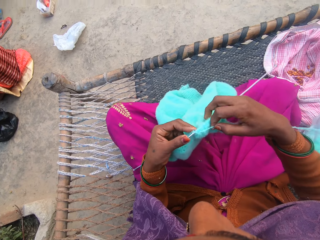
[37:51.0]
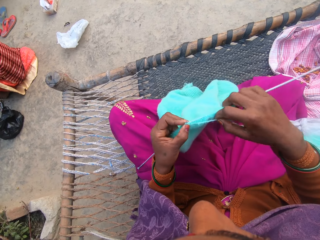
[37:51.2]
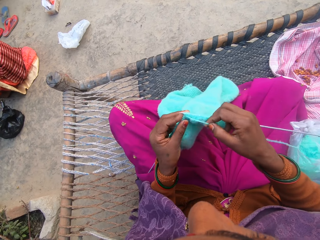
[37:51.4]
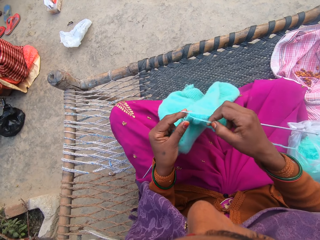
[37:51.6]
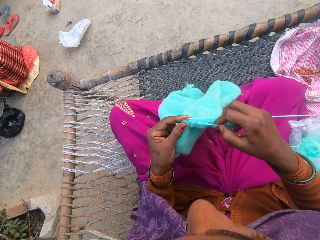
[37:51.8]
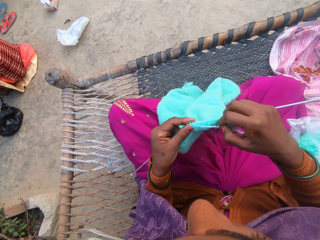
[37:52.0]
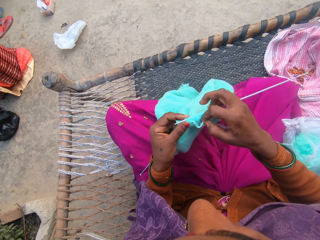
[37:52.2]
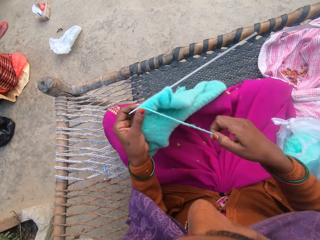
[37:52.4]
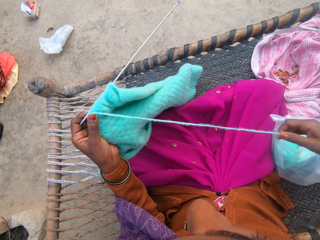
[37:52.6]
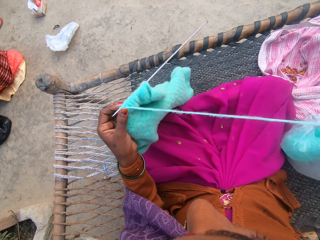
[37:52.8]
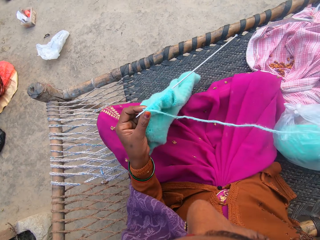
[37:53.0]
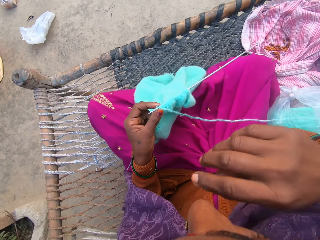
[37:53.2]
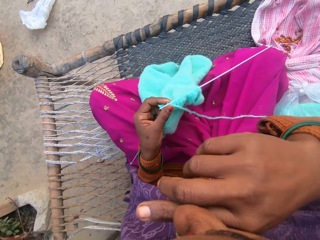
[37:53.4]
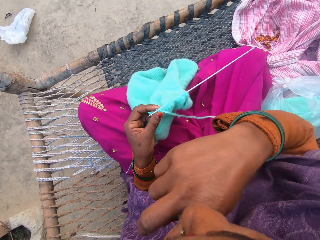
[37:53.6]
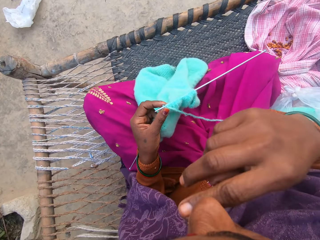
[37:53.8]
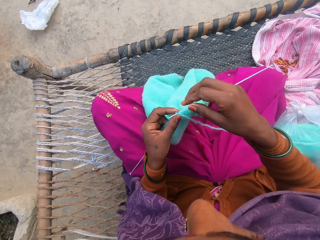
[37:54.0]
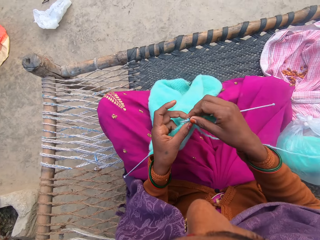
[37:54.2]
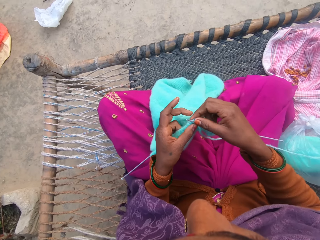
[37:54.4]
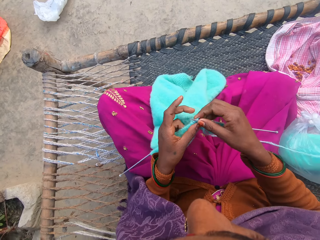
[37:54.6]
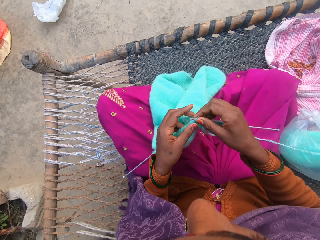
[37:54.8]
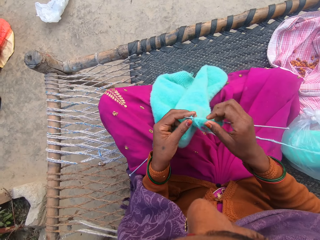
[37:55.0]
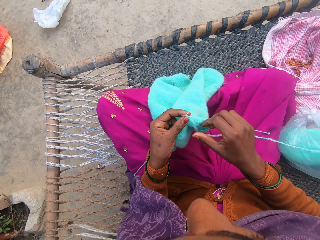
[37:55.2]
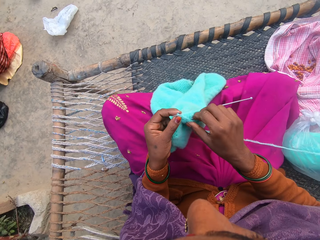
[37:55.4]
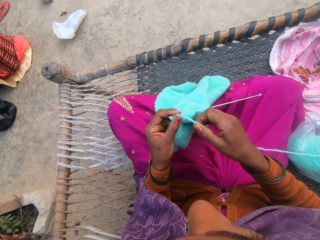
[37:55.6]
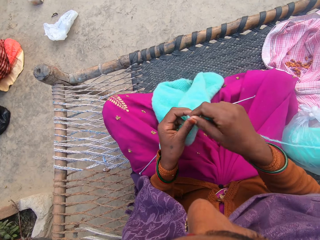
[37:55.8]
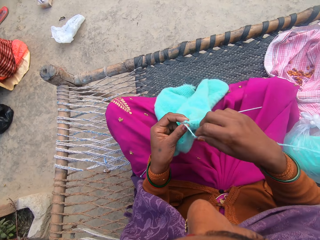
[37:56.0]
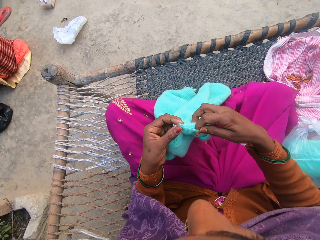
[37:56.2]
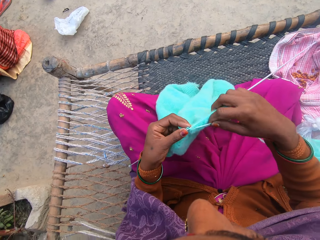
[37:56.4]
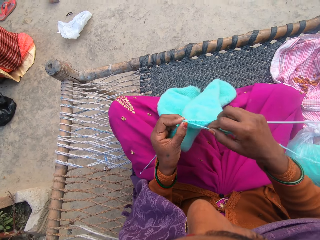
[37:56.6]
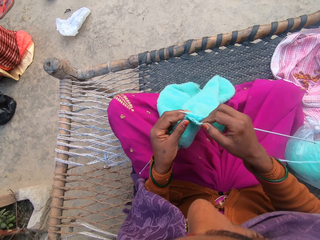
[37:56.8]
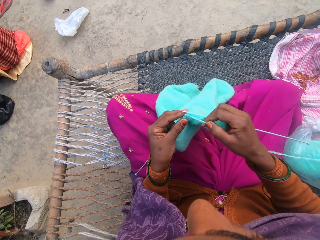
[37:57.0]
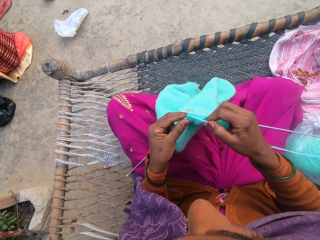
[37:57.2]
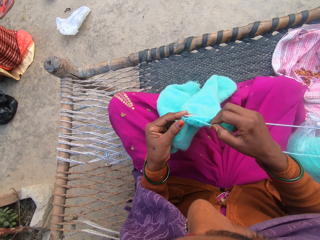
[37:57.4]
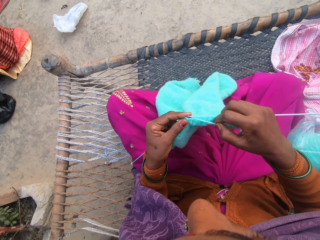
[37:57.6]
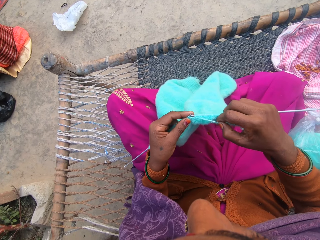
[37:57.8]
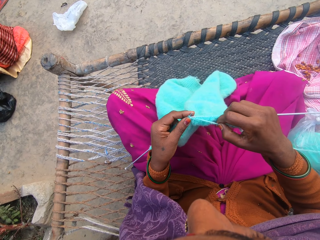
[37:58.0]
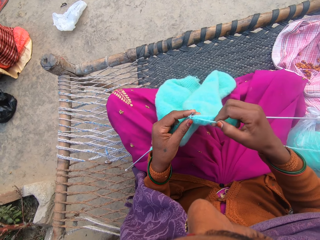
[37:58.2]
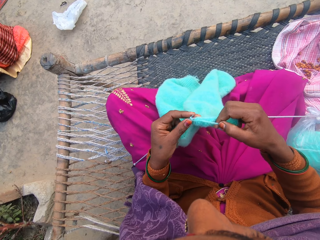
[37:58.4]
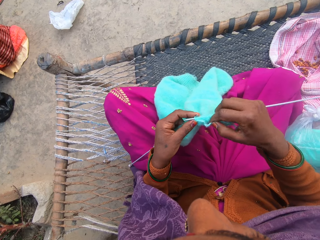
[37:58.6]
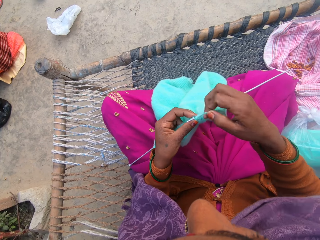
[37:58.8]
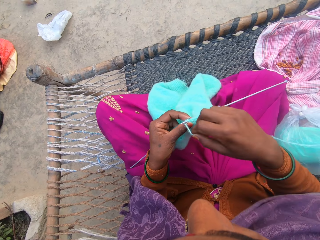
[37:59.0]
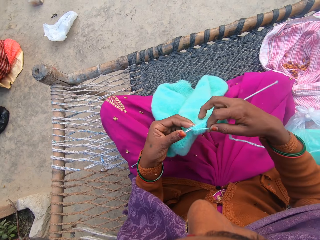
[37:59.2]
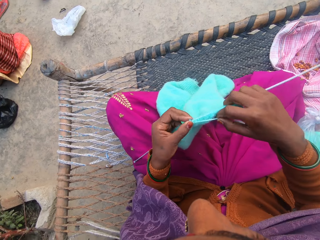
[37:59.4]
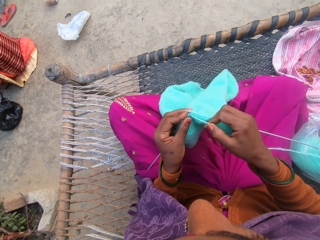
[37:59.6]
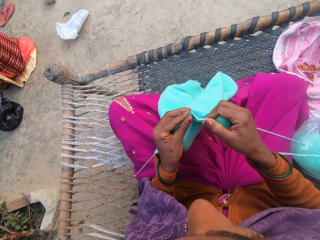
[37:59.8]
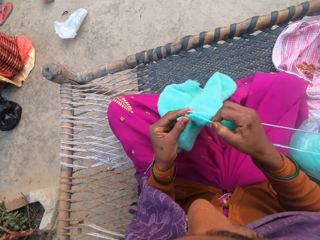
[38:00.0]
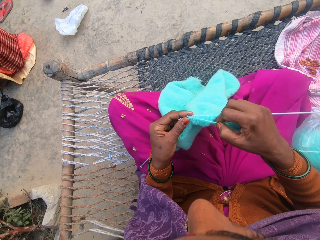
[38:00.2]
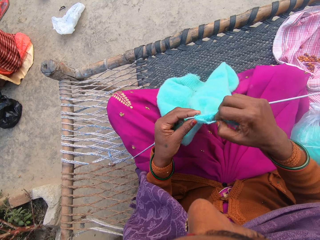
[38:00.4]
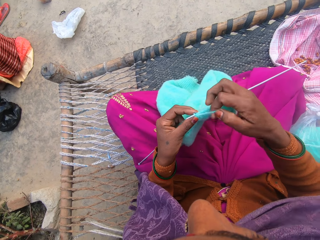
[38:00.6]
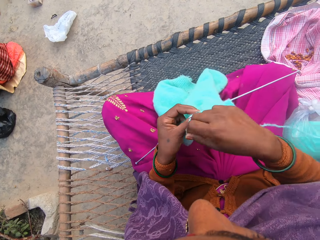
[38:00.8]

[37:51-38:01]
The camera wearer adjusts the thread. She scratches her nose. She cleans her mouth with her left hand. She holds the tip of the knitting needles. She knits the wool in her hands with the knitting needles.

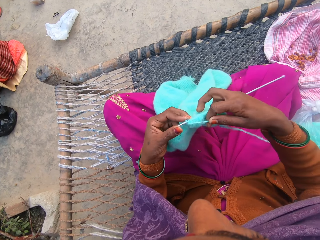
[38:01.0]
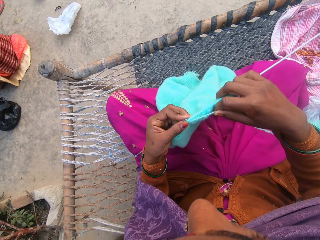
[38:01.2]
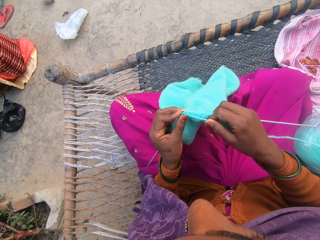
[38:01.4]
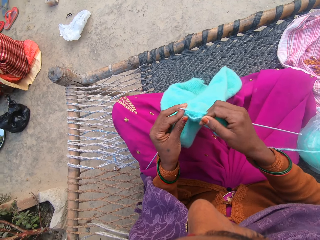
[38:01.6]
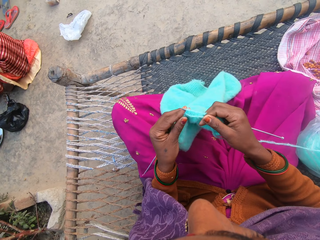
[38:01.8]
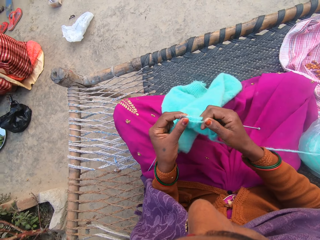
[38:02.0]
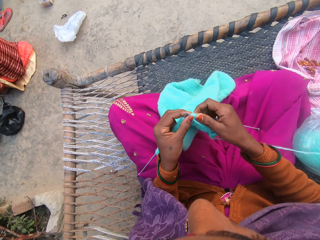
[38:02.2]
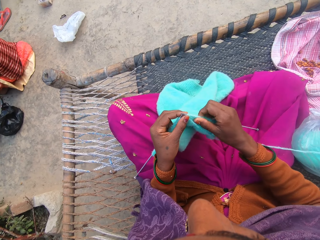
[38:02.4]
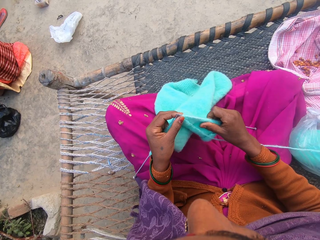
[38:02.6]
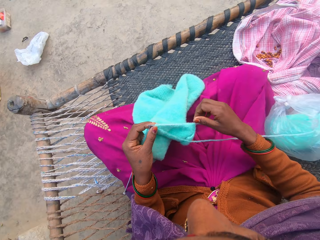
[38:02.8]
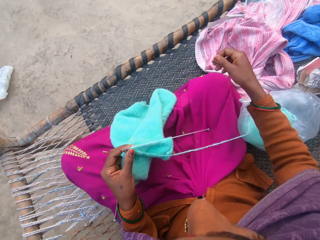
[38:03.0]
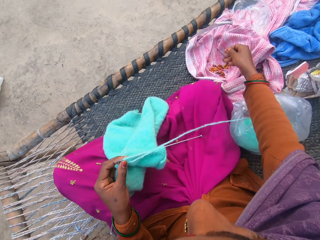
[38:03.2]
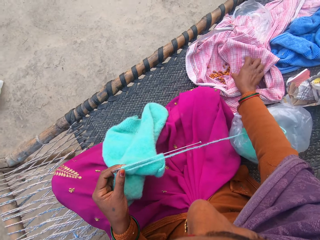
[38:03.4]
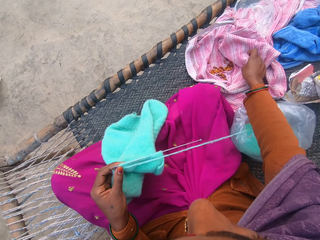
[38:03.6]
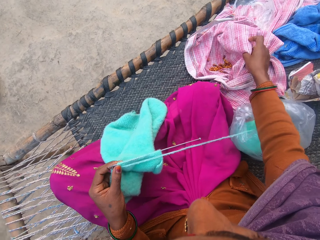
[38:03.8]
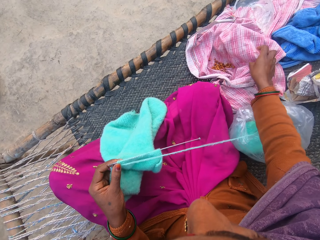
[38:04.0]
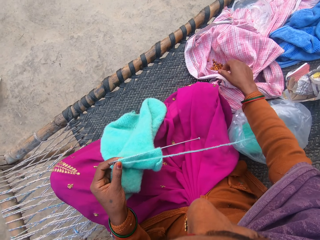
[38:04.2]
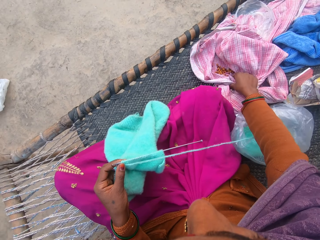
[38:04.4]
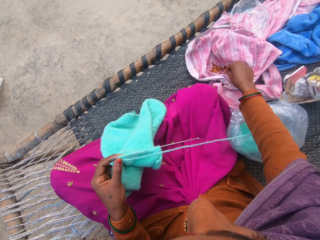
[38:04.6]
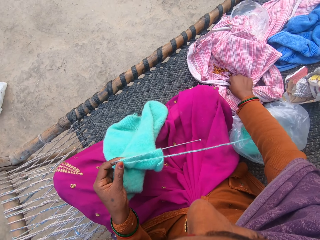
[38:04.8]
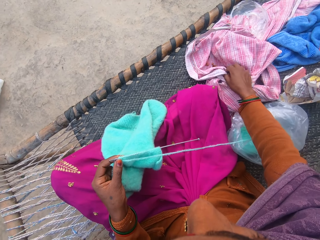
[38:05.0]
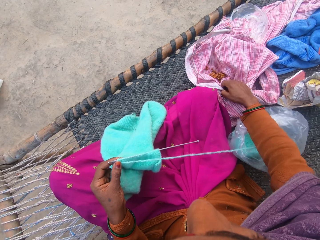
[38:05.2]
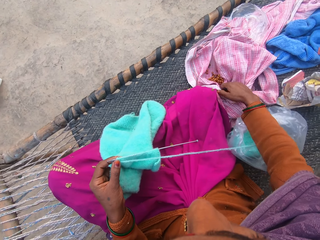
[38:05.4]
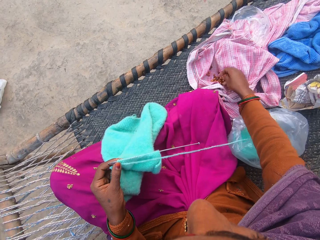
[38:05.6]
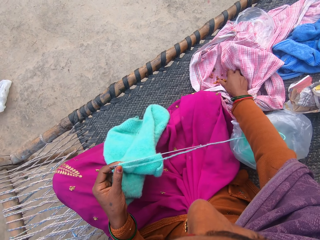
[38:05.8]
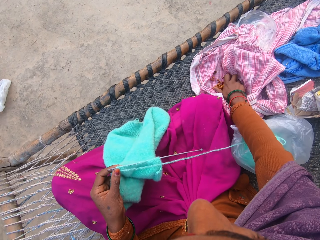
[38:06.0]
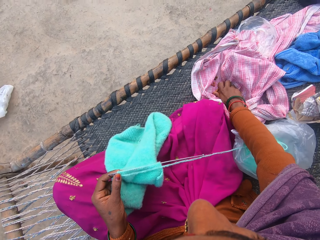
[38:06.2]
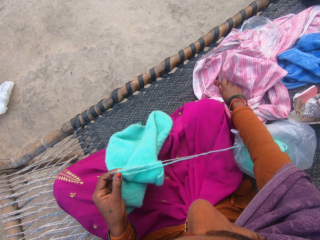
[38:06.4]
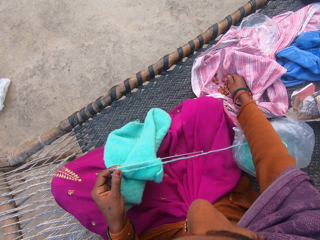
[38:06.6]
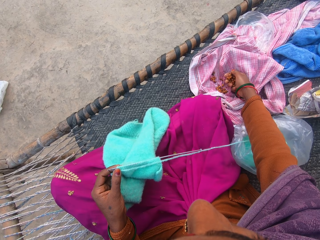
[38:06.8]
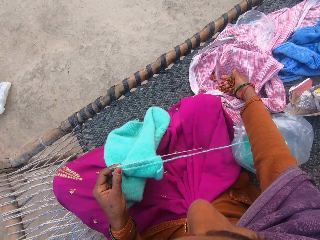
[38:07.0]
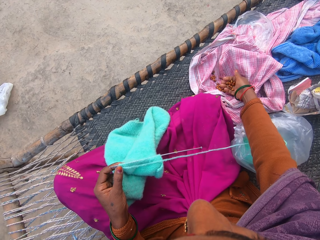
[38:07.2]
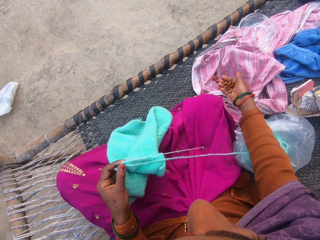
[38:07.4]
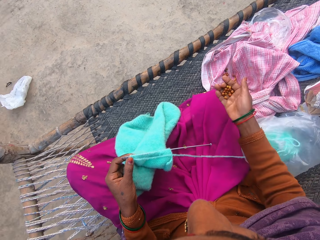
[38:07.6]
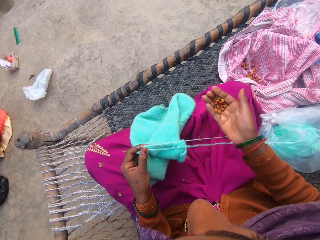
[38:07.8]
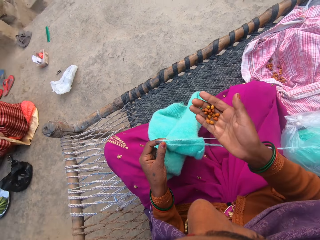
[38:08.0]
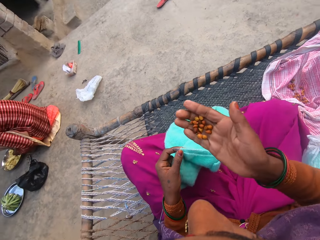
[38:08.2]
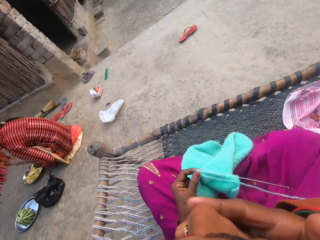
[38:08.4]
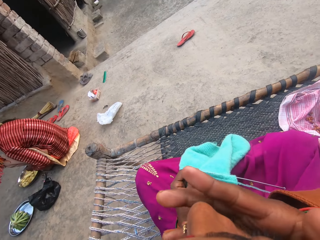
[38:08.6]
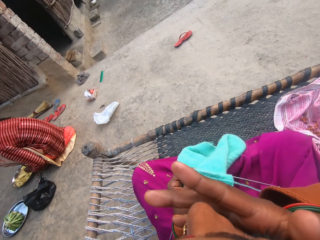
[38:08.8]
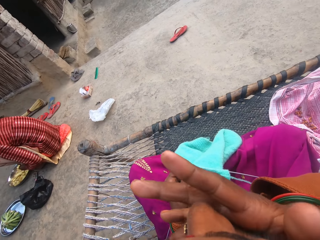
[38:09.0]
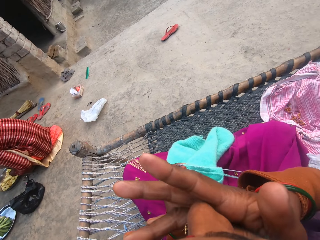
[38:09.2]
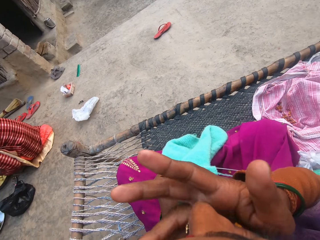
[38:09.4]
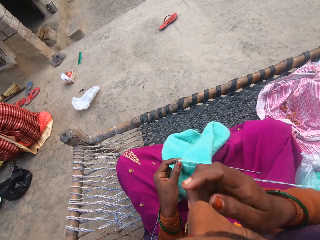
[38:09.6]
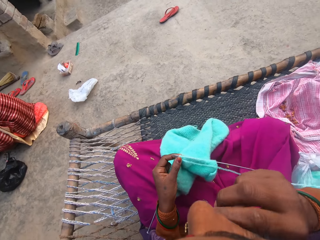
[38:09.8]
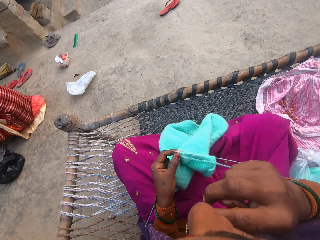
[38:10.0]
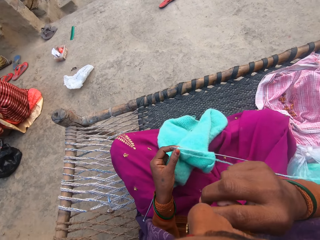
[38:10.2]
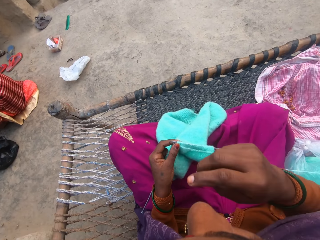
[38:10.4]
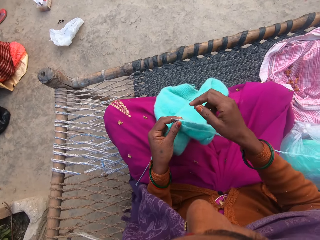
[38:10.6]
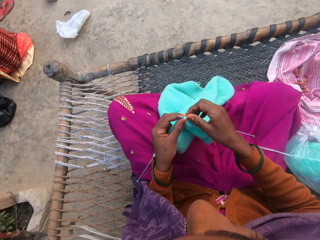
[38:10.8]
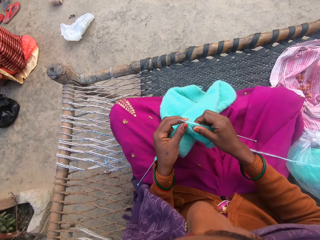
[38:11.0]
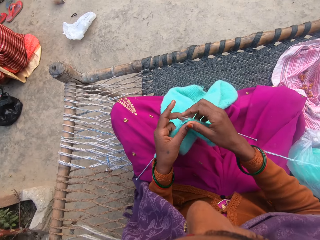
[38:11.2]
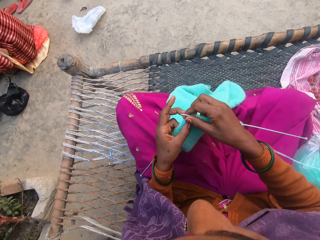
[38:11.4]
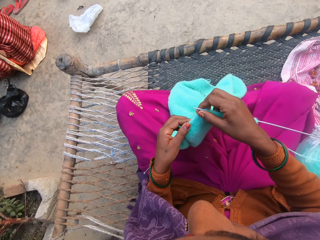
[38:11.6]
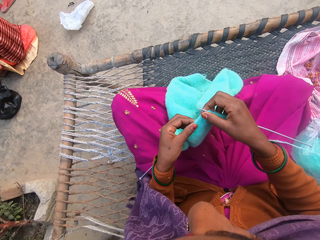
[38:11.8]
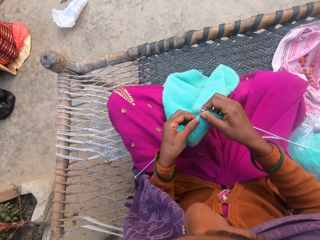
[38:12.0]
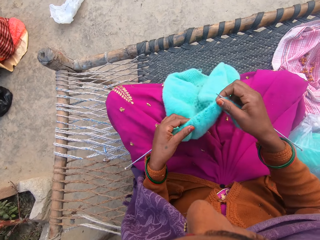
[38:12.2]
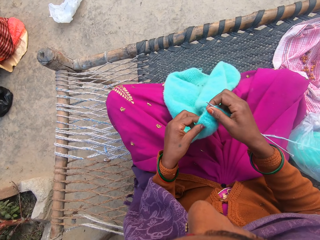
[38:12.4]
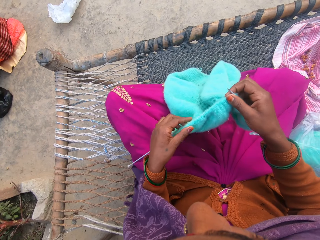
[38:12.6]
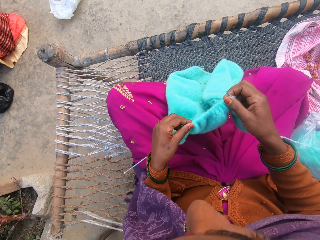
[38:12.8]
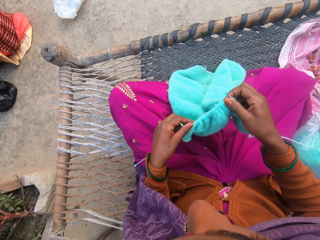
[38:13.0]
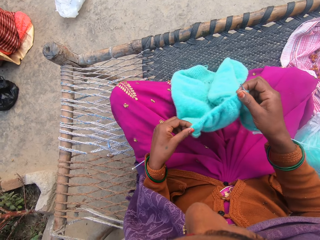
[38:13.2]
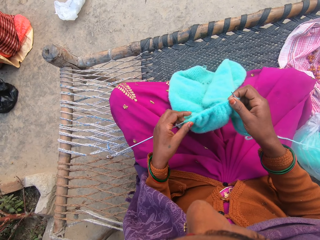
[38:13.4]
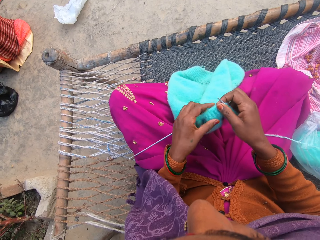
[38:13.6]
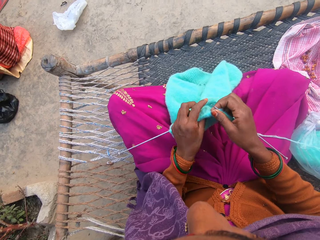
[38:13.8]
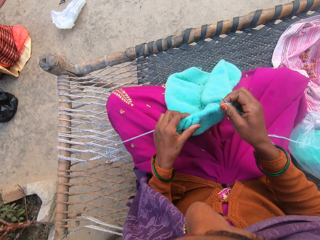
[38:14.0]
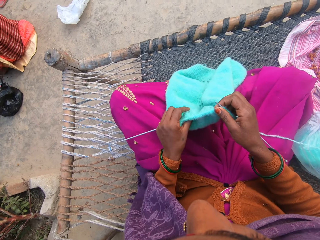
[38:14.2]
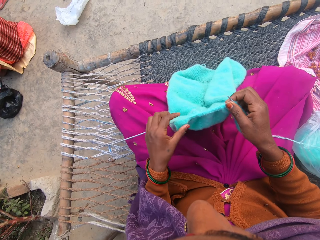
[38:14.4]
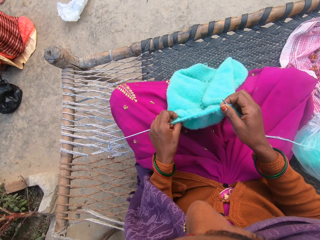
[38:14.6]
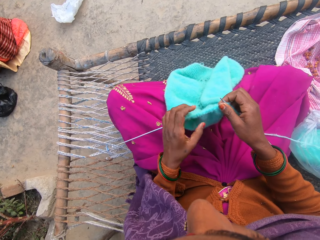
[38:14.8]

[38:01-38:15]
The camera wearer adjusts the wool on the knitting needle. She adjusts a cloth. She picks some groundnuts from the cloth with her right hand. A person does something. The camera wearer eats the groundnuts. She scratches her nose. She adjusts the wool on the knitting needle.
